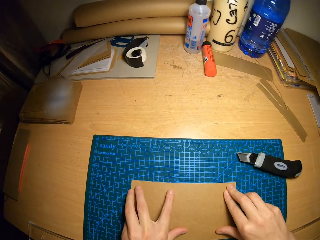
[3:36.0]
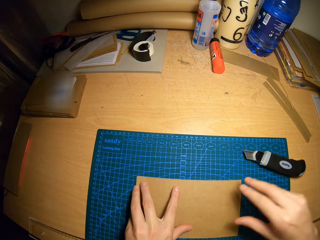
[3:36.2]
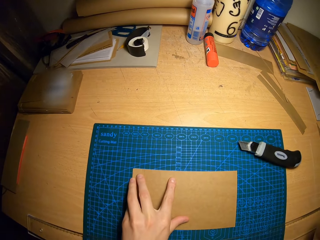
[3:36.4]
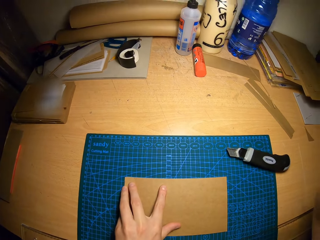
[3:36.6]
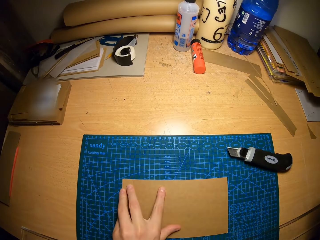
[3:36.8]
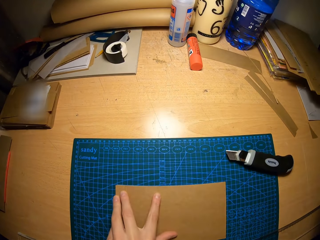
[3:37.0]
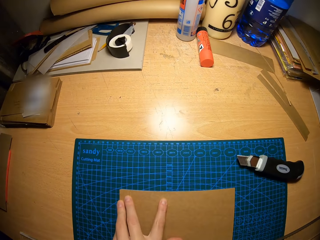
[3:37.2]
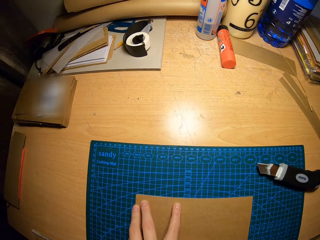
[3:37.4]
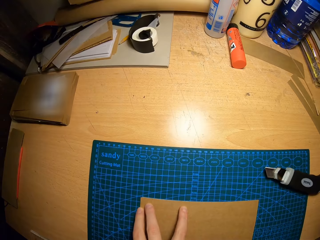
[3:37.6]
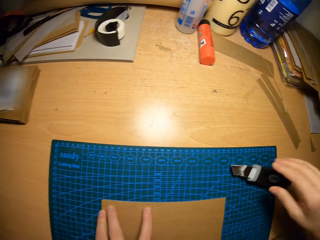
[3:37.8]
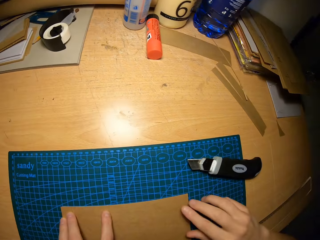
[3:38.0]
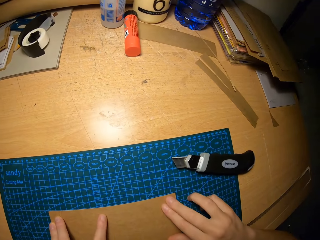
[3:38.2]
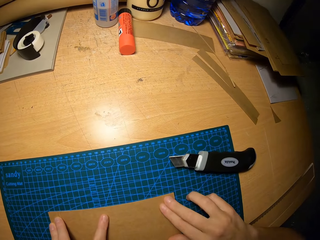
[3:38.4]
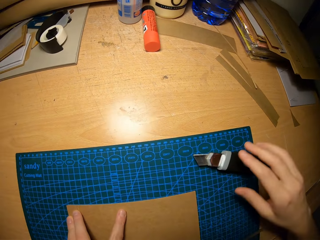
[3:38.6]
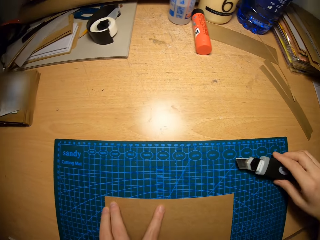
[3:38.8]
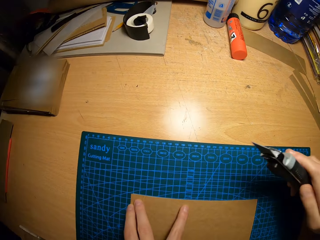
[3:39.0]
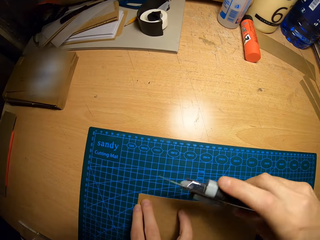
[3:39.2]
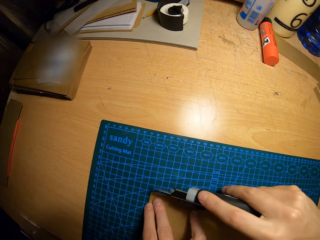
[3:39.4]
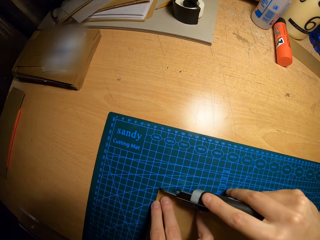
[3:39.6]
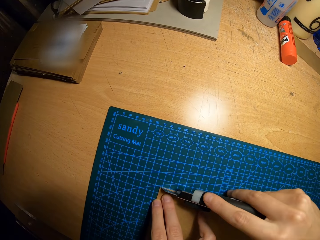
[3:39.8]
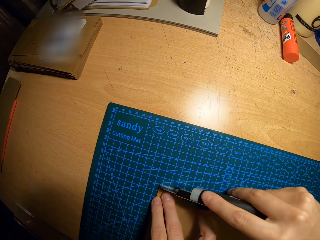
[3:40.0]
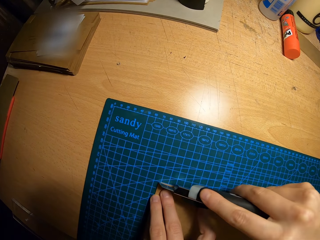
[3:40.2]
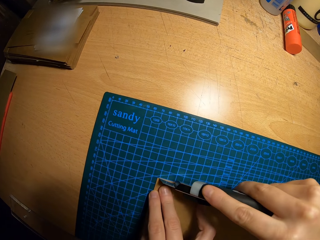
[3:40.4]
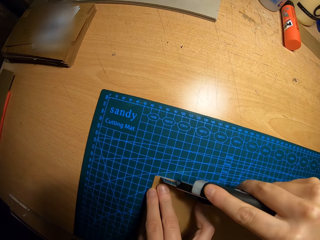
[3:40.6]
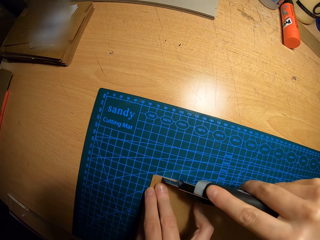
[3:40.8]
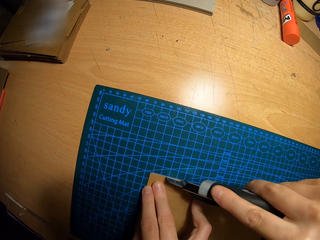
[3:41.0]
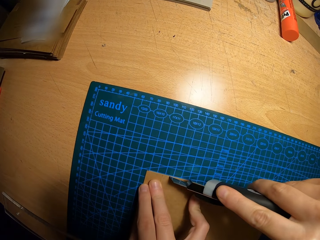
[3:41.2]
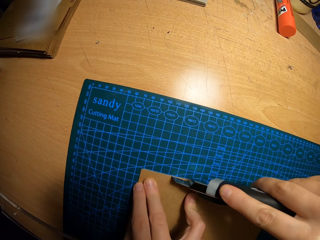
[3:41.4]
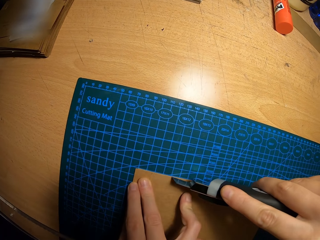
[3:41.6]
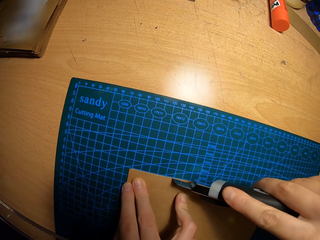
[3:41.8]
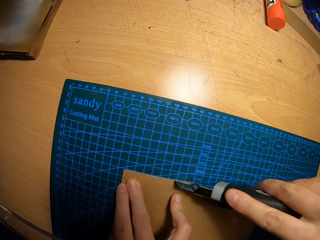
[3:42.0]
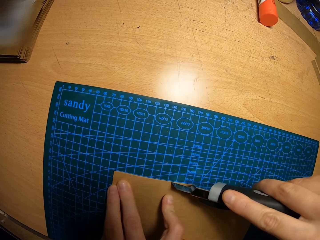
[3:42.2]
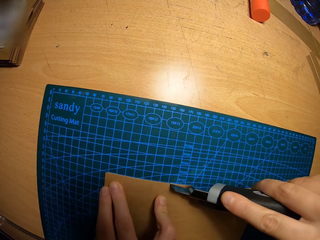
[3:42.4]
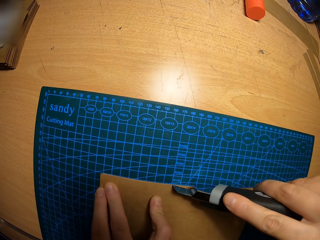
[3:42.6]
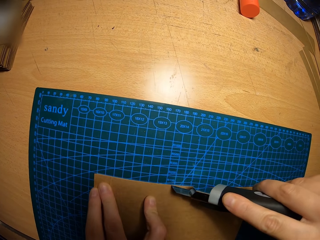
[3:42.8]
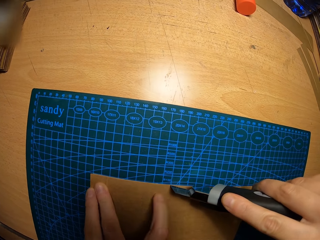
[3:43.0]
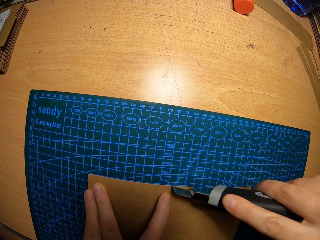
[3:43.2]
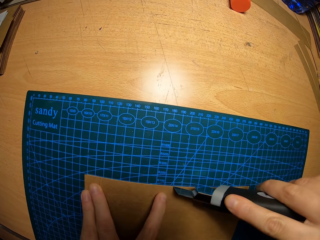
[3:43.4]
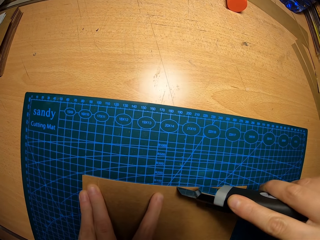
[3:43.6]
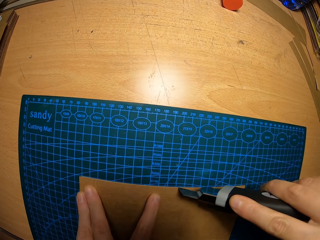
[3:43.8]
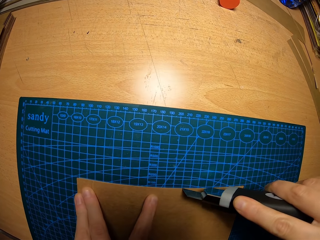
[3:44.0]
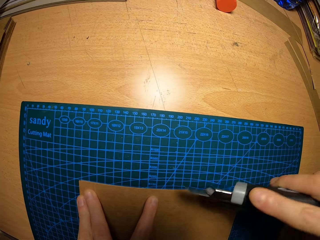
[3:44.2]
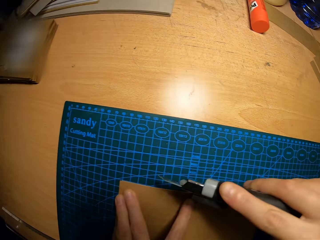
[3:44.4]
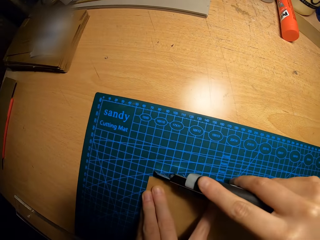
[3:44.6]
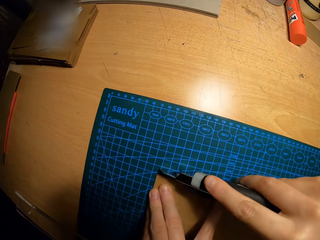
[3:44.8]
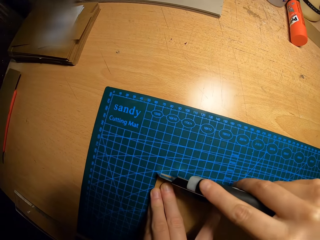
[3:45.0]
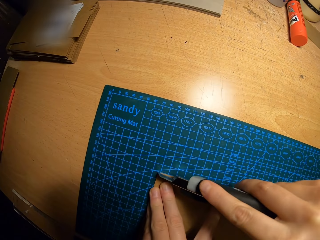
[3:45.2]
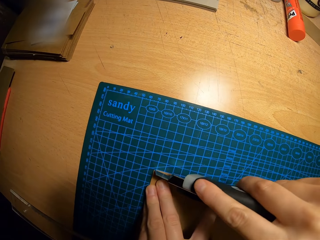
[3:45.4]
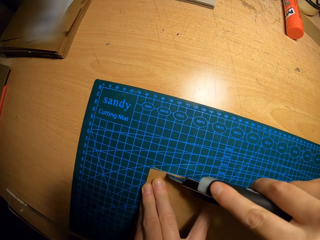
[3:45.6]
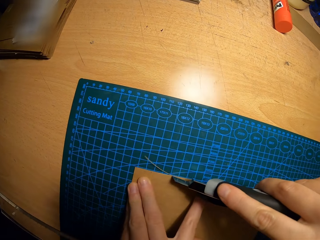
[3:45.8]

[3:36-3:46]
The camera wearer picks up the box cutter from the table with his right hand. He cuts out another part of the joined brown cardboards with the box cutter in his right hand.

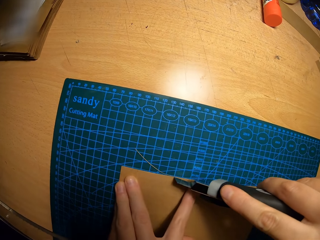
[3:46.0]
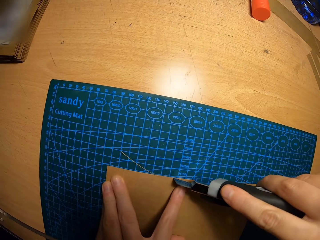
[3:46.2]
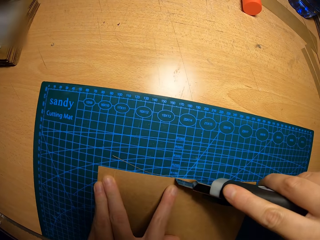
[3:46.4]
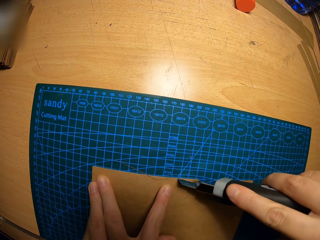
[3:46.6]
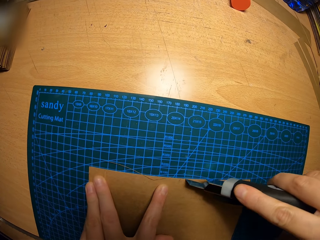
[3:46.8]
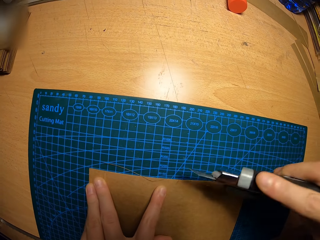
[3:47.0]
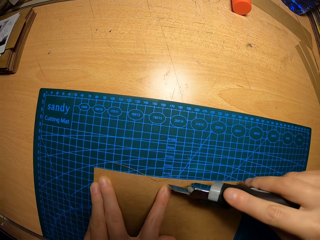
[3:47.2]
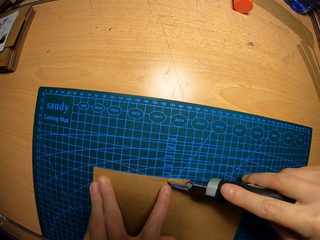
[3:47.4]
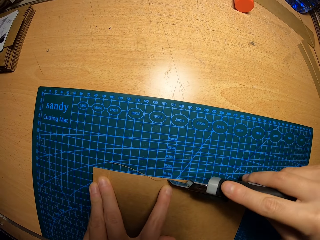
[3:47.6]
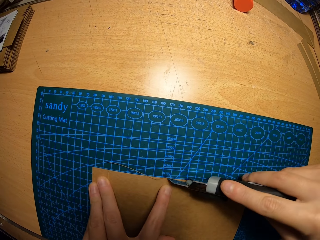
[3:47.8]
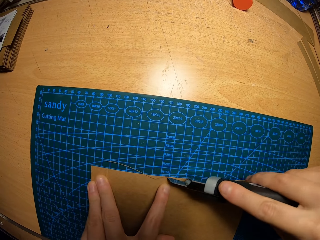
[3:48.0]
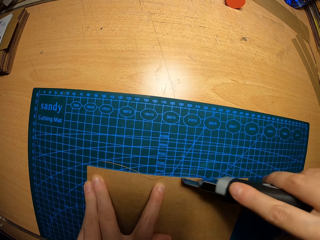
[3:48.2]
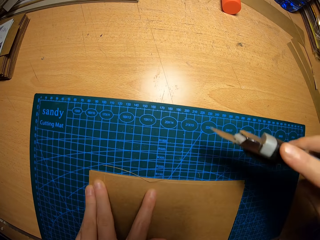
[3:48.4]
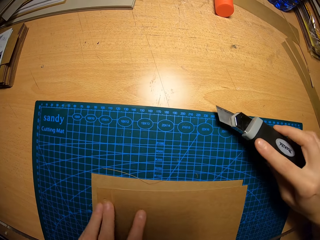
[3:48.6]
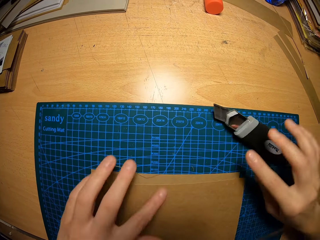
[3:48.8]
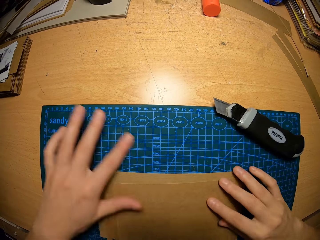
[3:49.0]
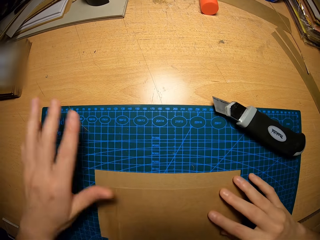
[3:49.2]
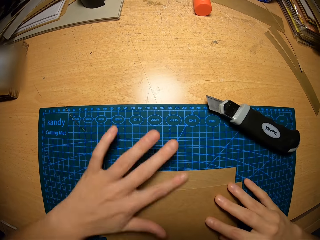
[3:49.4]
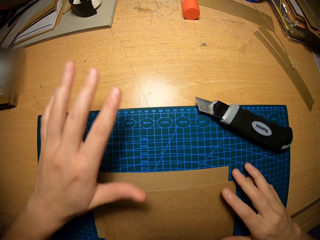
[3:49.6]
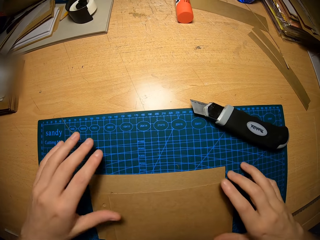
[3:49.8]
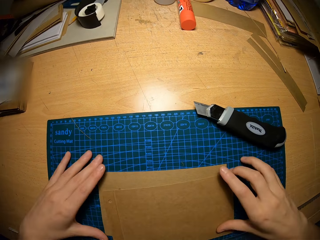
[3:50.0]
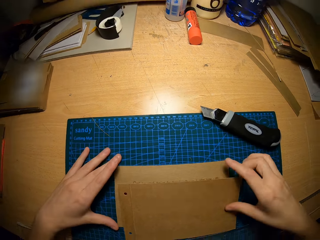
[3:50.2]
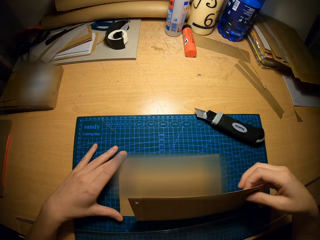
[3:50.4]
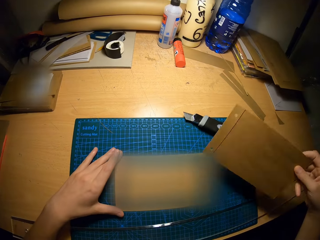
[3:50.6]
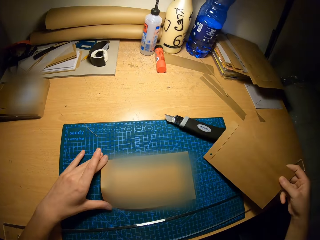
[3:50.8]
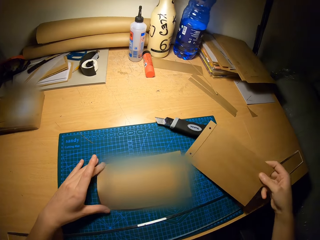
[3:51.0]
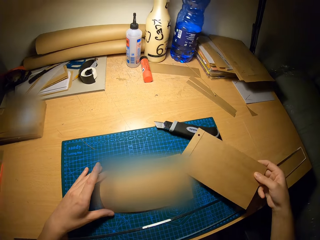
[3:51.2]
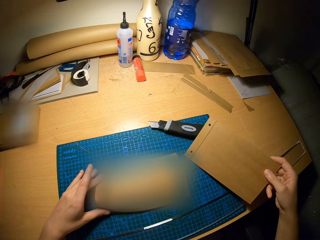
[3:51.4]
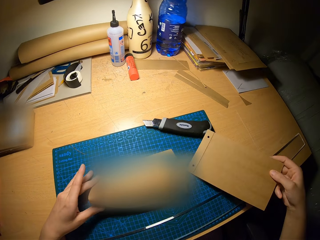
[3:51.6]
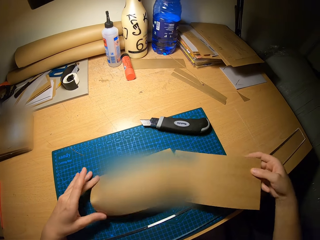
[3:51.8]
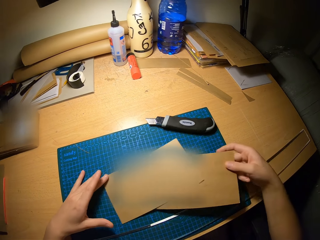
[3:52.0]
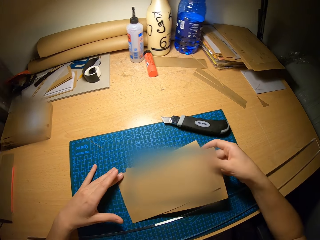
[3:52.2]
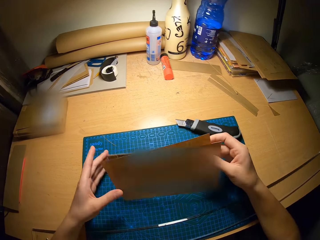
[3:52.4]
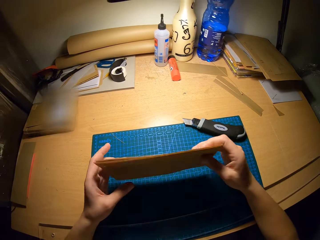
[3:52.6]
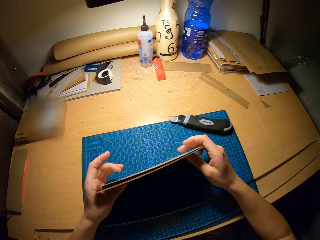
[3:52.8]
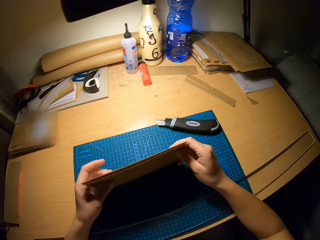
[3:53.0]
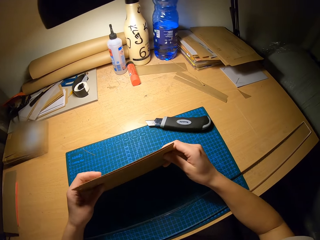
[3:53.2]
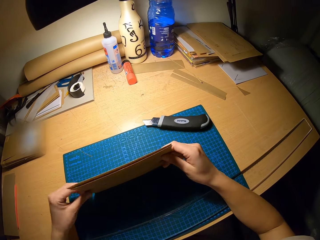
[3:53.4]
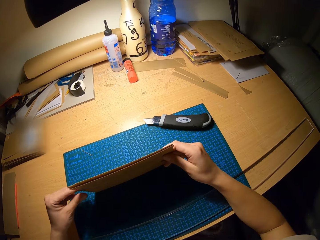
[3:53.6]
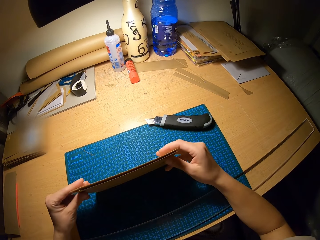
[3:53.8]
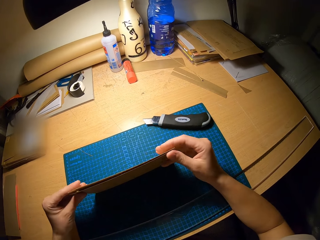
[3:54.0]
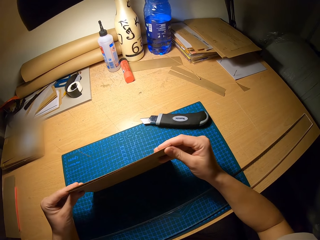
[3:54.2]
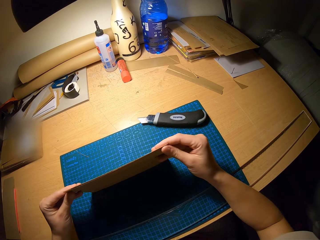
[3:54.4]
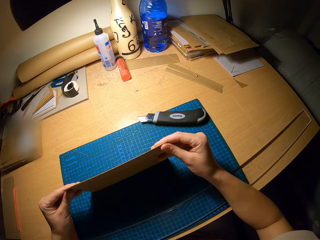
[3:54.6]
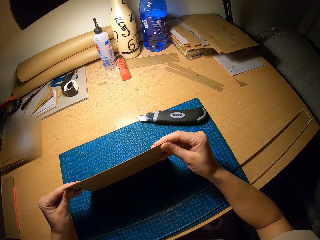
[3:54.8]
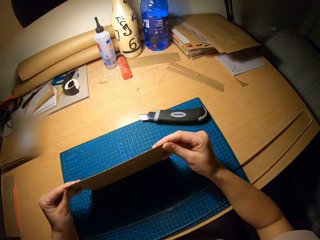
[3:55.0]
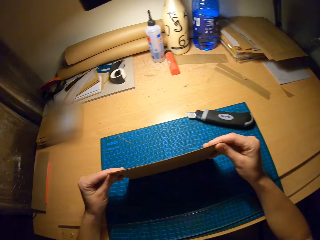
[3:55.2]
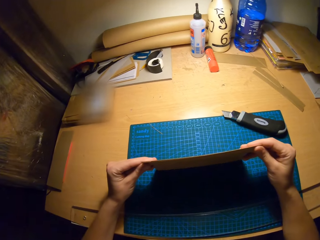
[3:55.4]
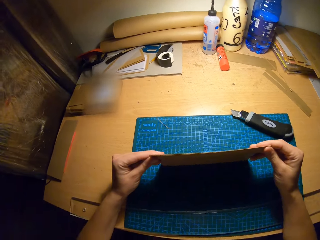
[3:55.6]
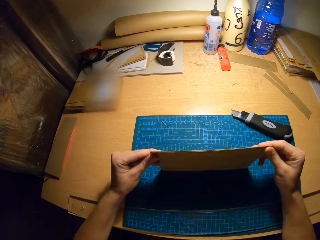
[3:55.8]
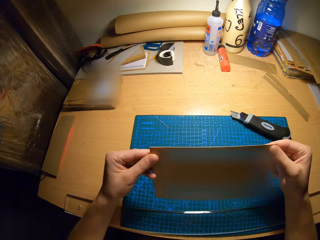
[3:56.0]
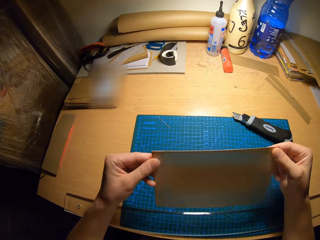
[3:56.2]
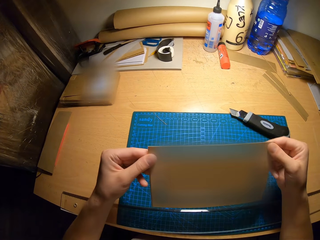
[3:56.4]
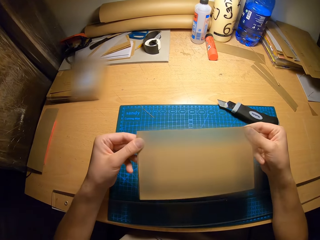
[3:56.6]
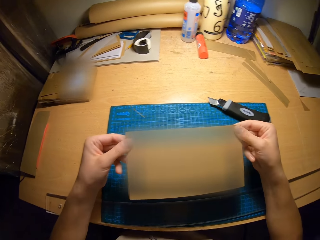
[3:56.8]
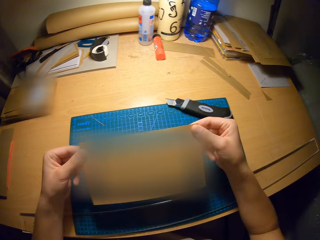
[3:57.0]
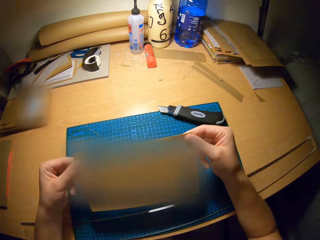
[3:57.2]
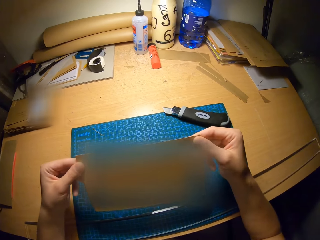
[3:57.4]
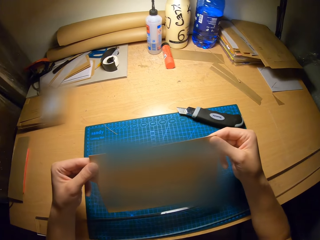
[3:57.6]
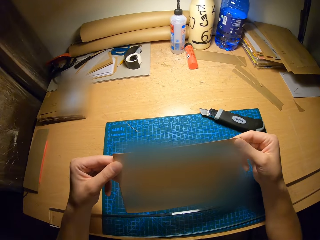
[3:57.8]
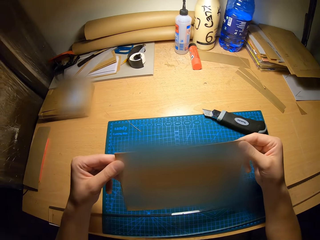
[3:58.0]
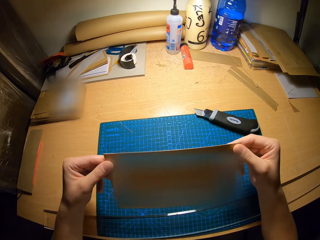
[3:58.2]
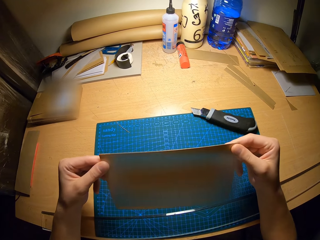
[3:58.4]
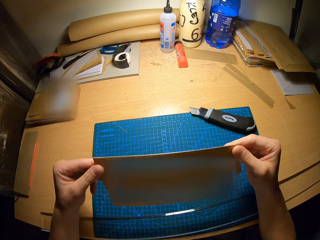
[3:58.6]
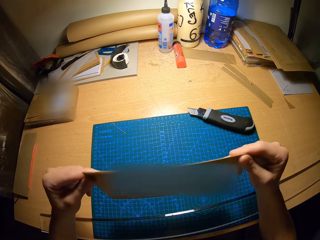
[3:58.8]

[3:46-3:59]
The camera wearer drops the box cutter on the table with his right hand. He removes the piece of craft paper with his left hand. He moves the craft paper and puts the craft paper behind the other craft paper on the cutting mat. He holds the craft papers on the cutting mat. He stares at the craft papers on the cutting mat.
